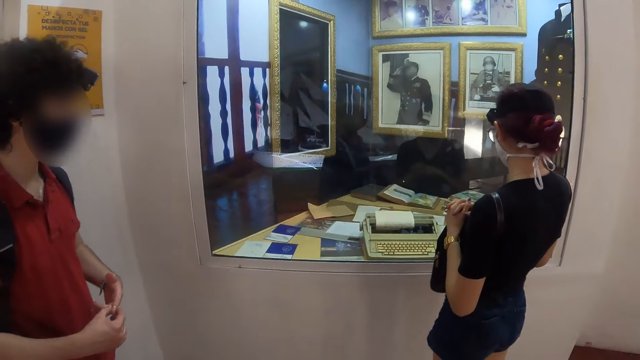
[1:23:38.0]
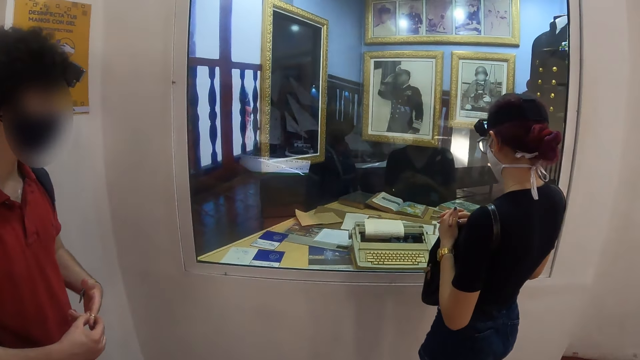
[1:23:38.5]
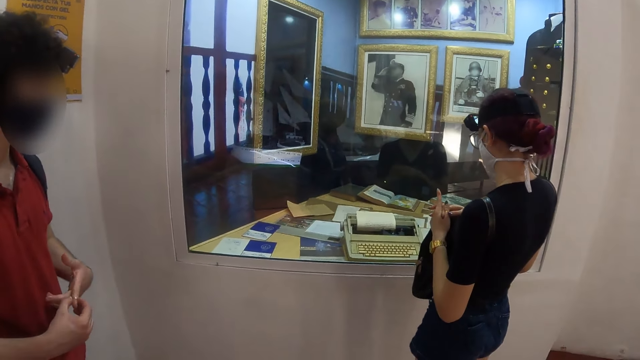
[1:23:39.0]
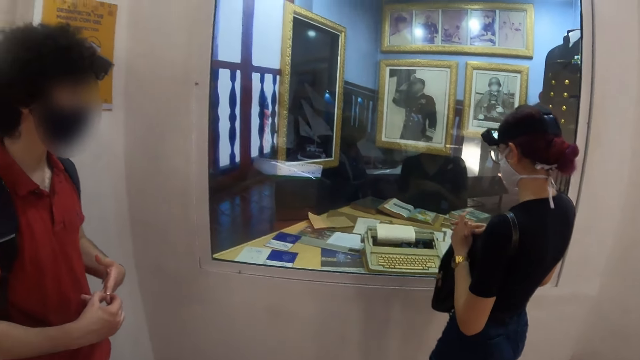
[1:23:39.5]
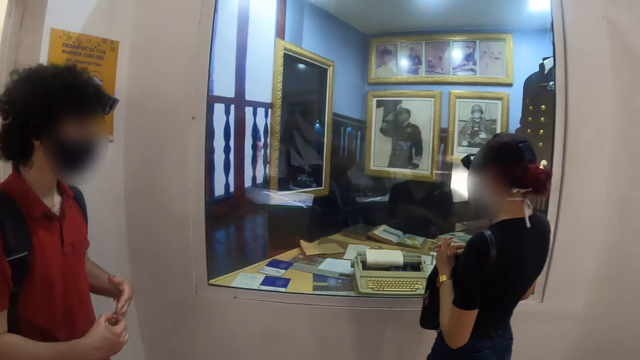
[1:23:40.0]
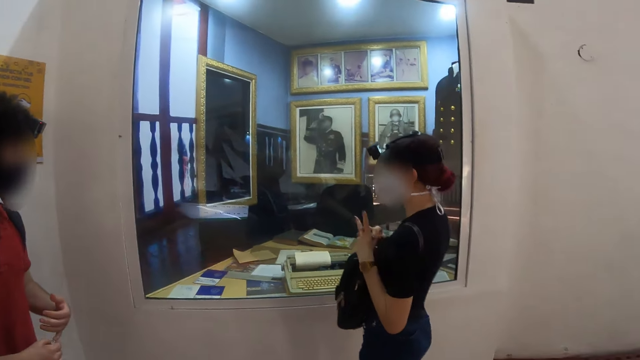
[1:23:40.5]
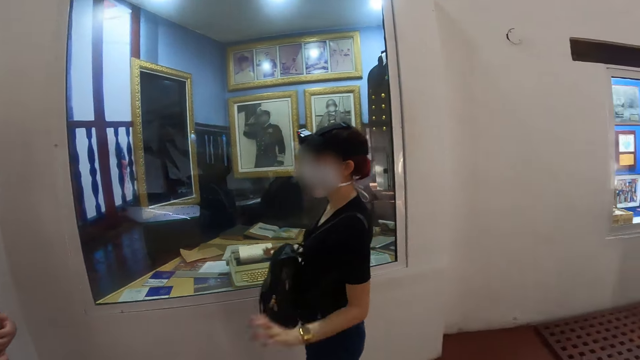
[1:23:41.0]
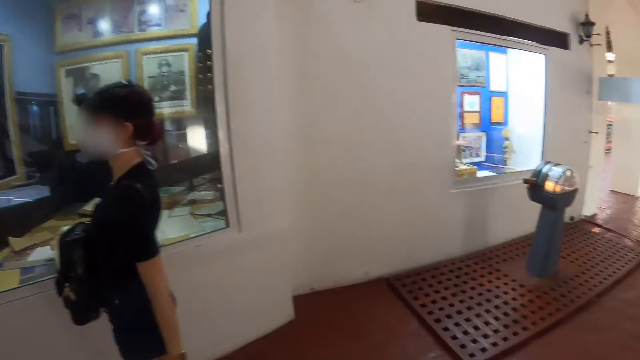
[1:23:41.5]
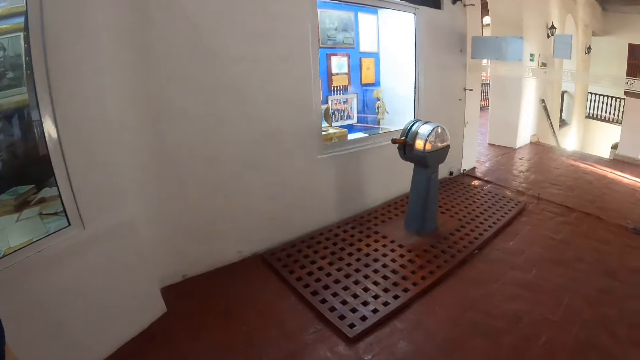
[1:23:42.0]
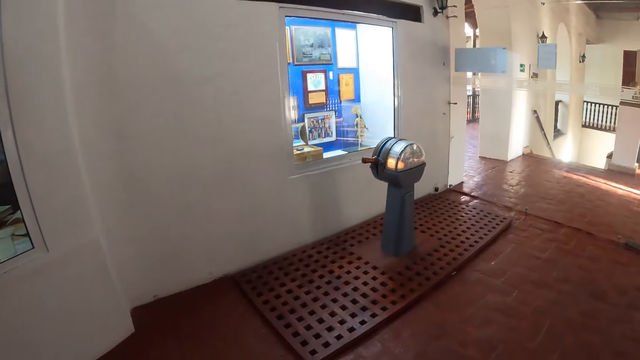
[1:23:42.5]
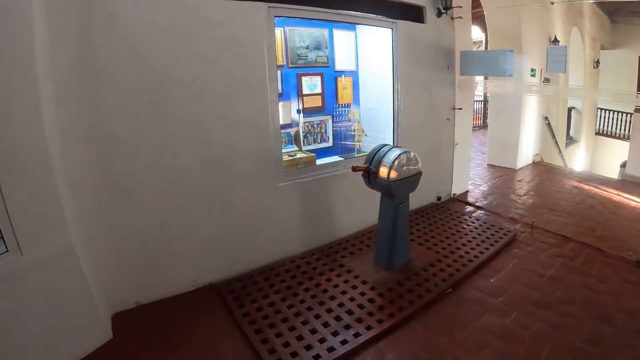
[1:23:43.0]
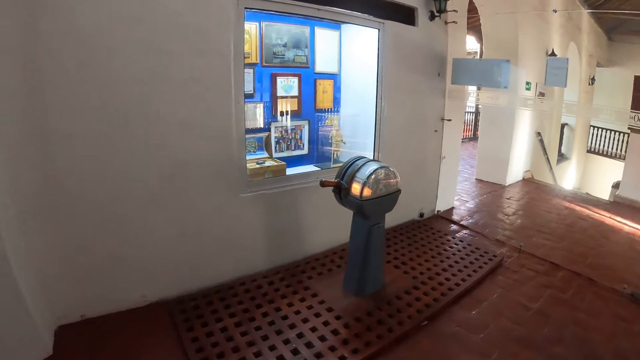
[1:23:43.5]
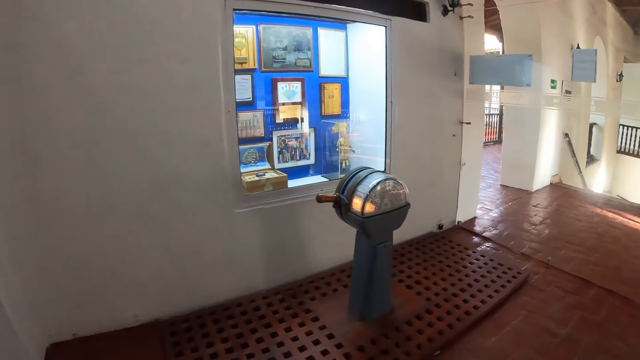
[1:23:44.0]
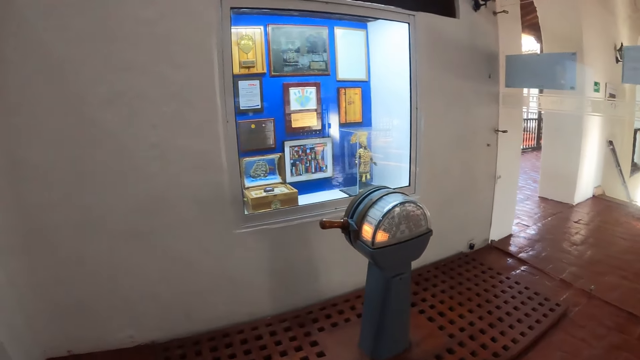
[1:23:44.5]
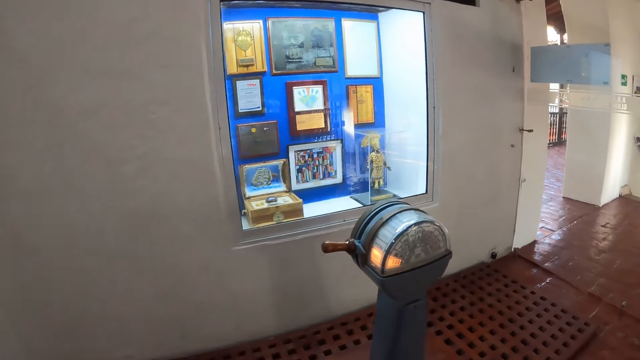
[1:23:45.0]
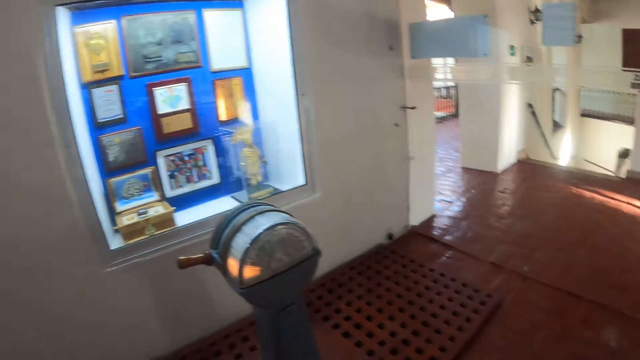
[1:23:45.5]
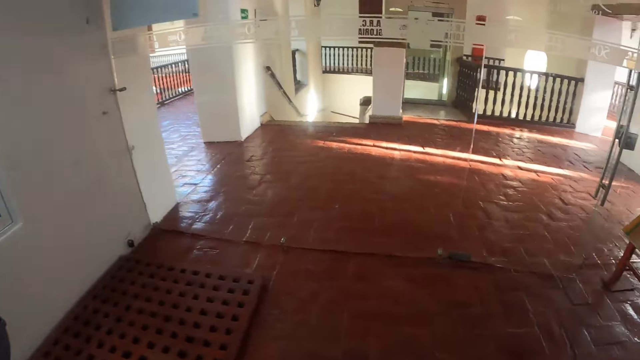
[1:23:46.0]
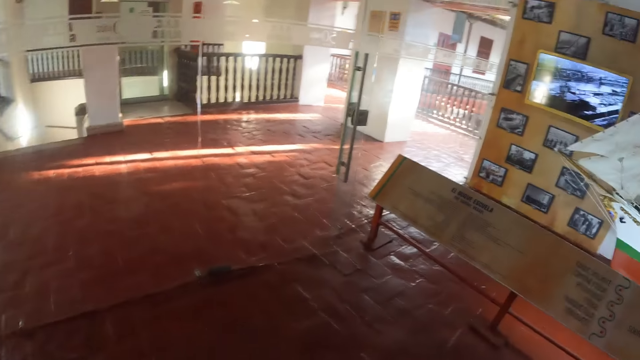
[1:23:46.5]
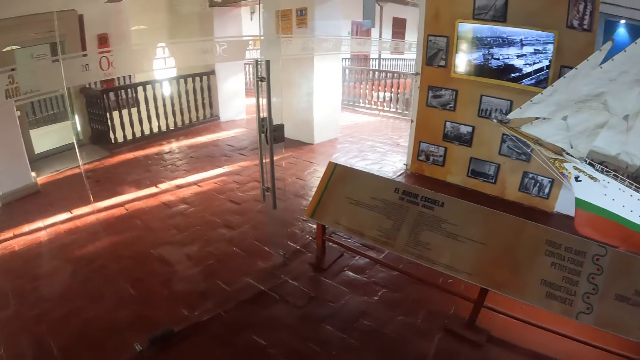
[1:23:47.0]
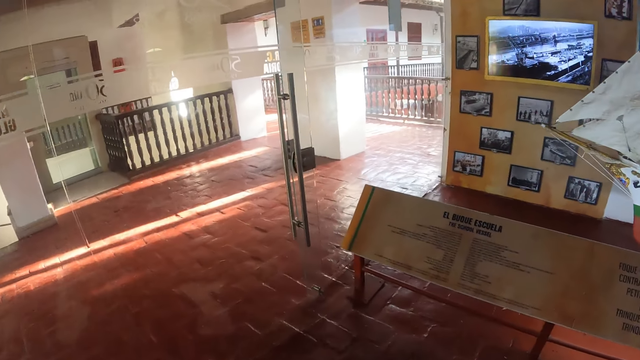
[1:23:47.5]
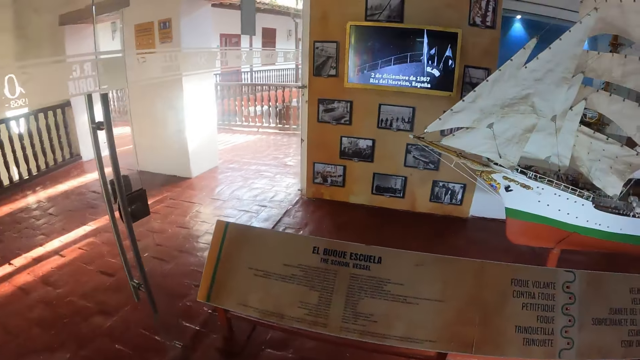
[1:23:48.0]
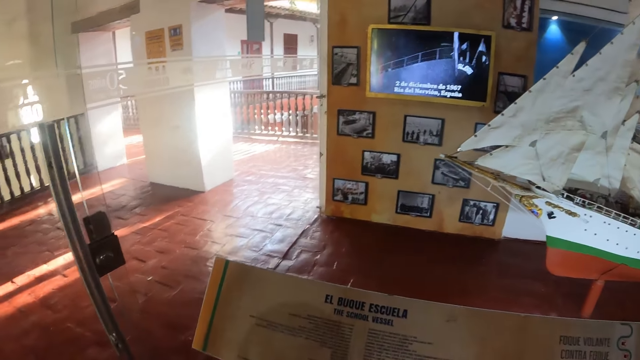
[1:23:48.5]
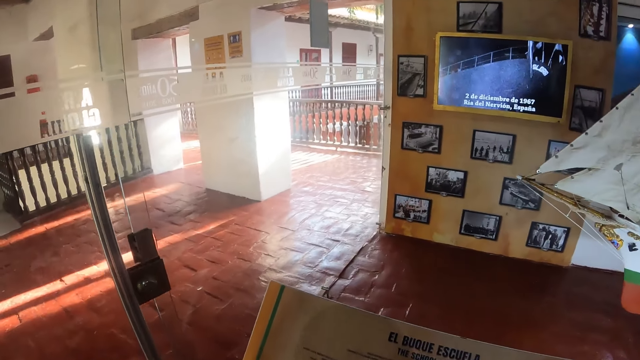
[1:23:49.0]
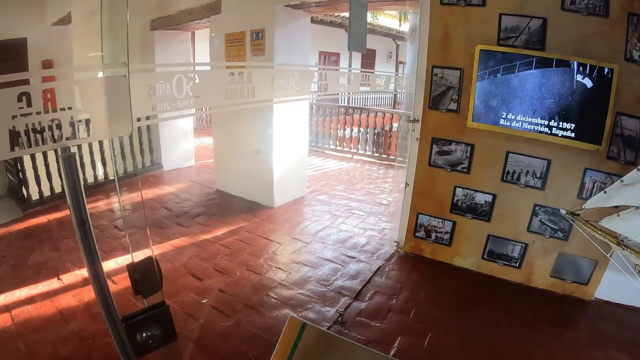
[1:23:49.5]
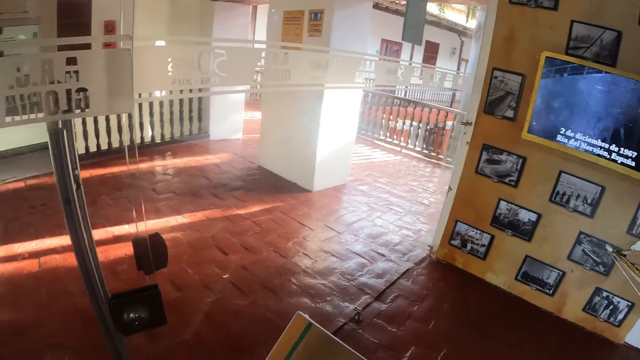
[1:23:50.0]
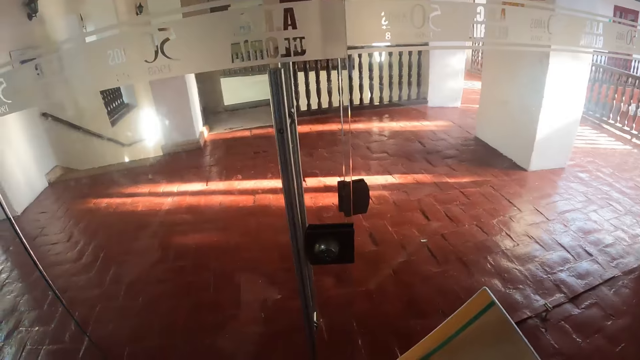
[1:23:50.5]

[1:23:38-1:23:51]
The camera wearer stares at the sculpture on the window. They walk in the building. They look around the building and walk in the building.

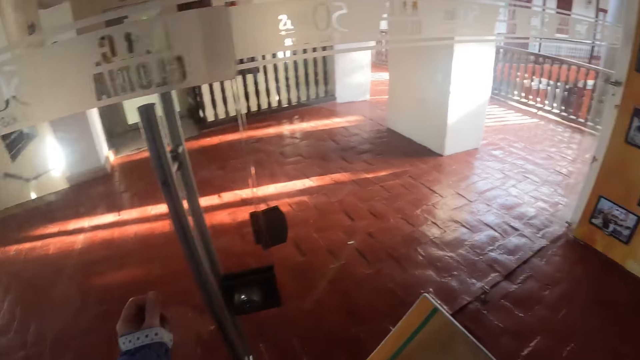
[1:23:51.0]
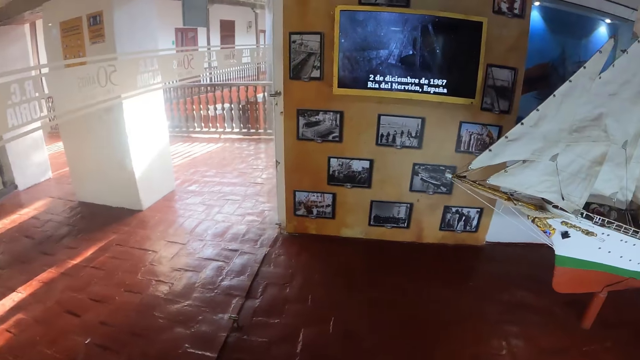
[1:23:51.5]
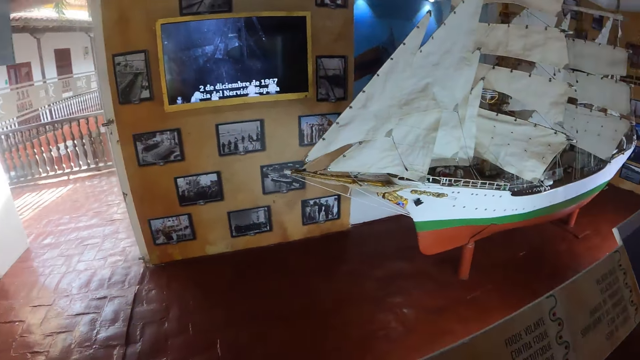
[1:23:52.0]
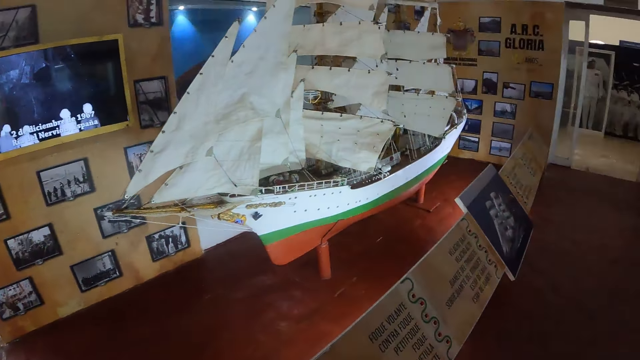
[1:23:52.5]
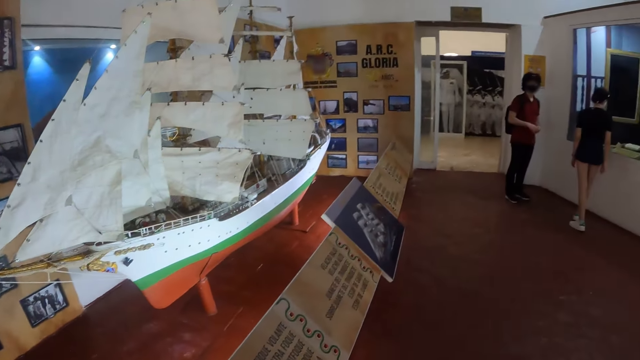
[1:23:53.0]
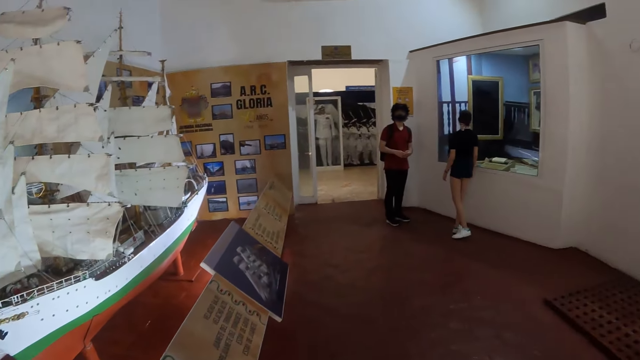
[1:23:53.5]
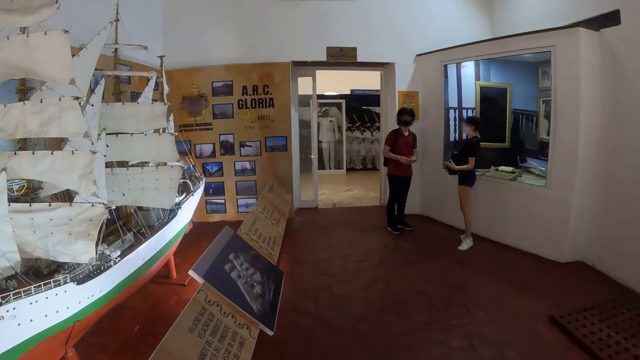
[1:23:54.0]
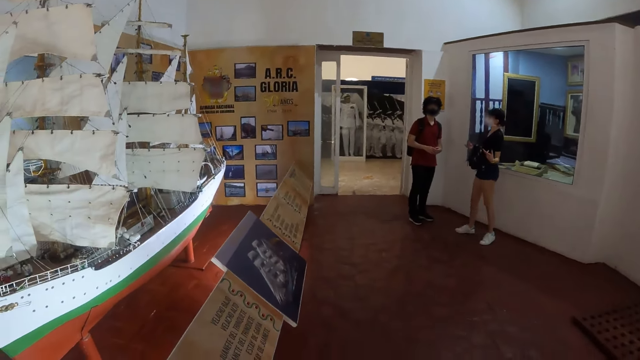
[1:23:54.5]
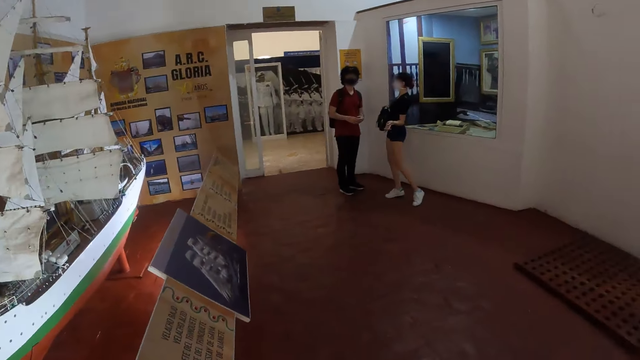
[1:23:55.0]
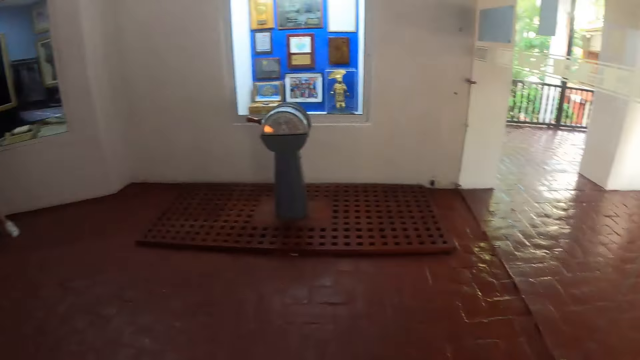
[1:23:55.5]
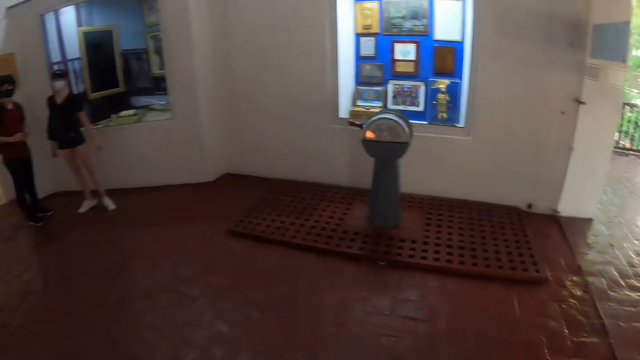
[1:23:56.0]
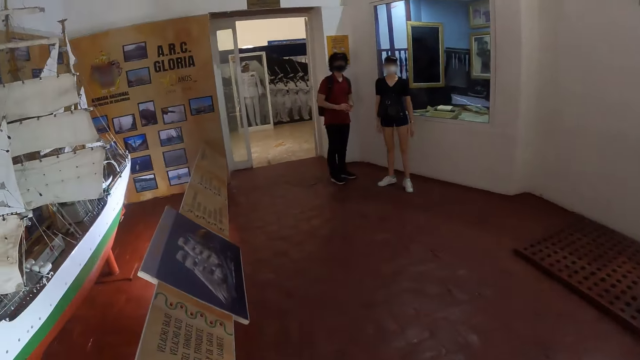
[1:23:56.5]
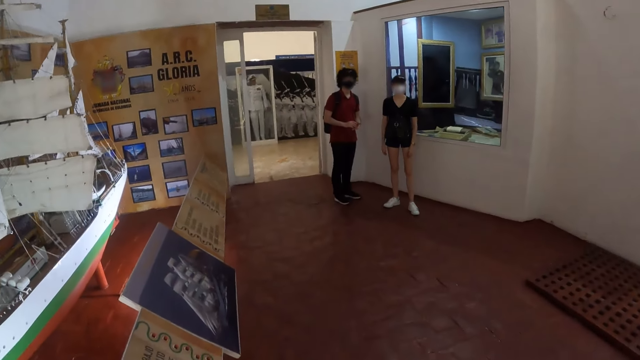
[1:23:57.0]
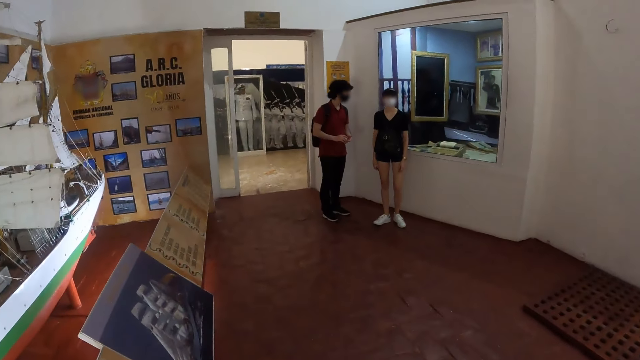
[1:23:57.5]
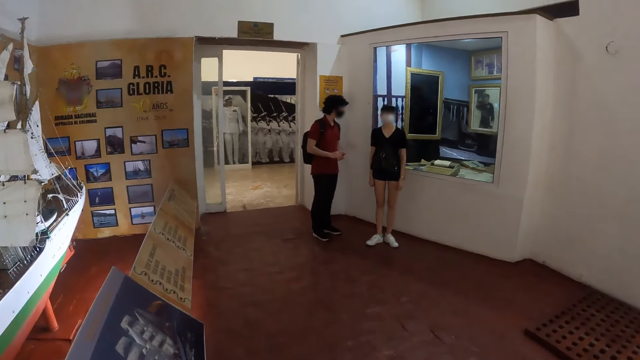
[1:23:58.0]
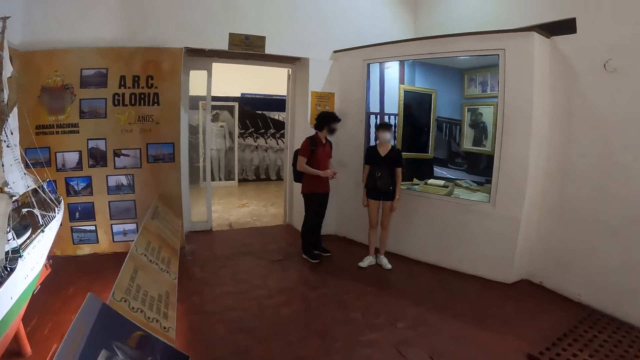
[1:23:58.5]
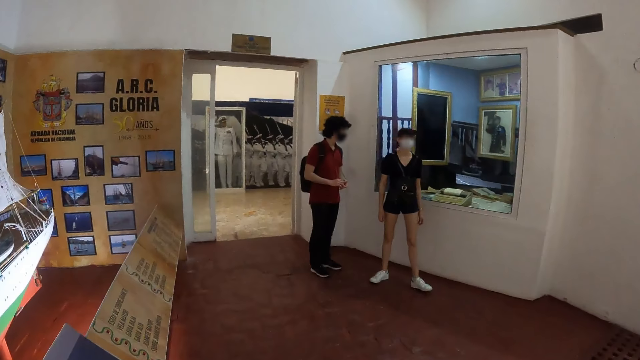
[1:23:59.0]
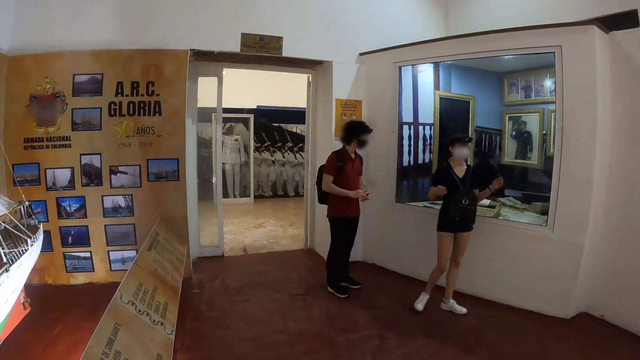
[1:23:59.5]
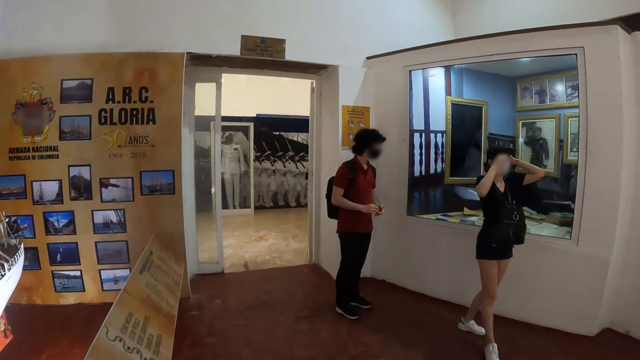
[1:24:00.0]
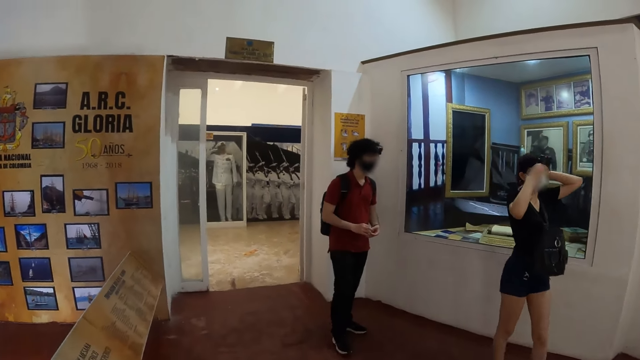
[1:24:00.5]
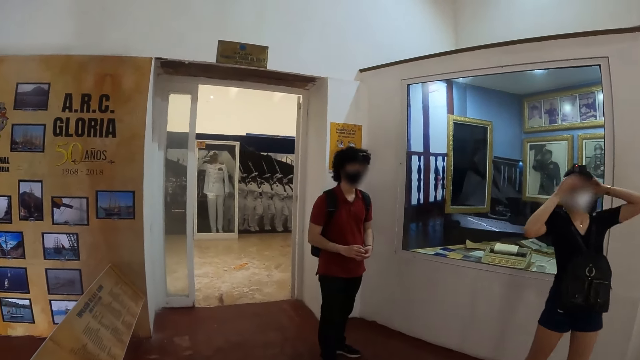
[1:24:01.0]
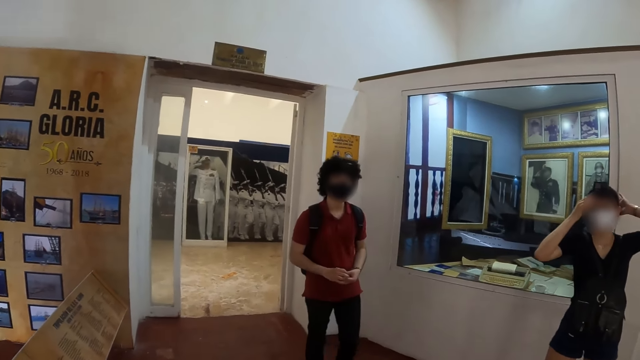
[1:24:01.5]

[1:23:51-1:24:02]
The camera wearer looks around. They look at the boat. They stare at the sculpture and the pictures. They look at a woman. They look around. They walk in the building. They look at the woman.
